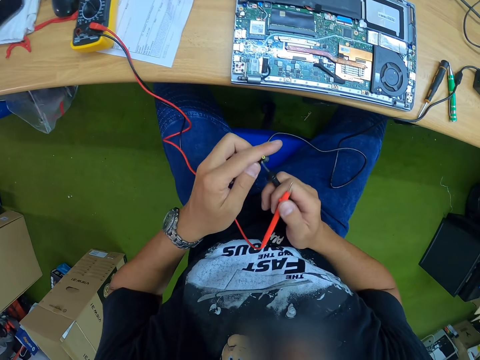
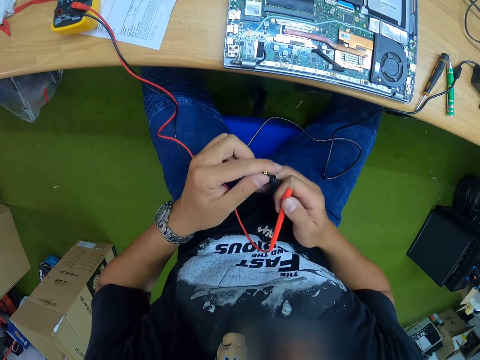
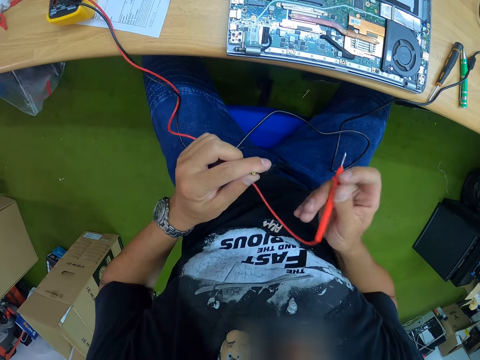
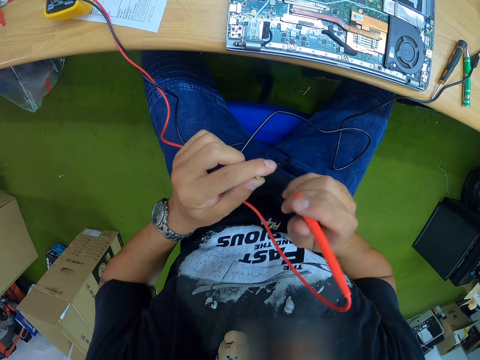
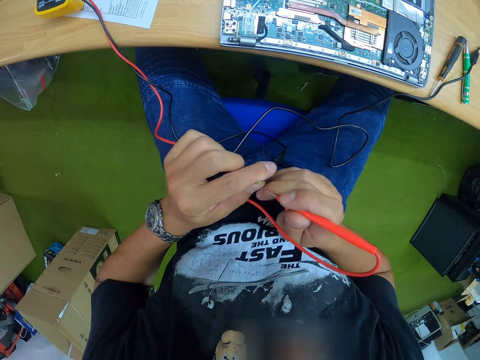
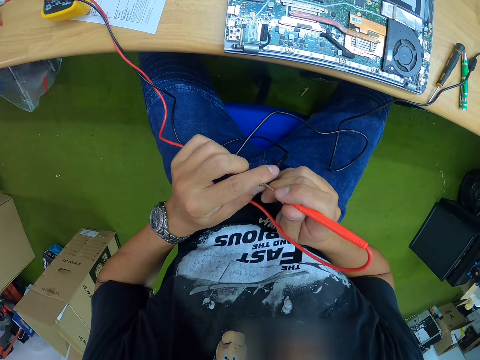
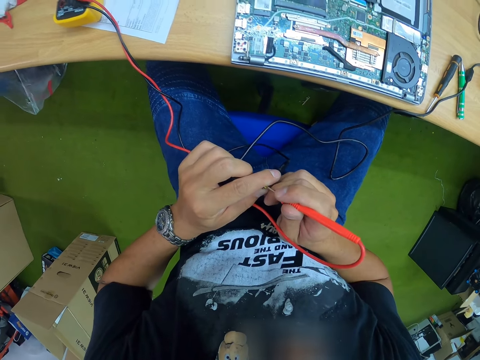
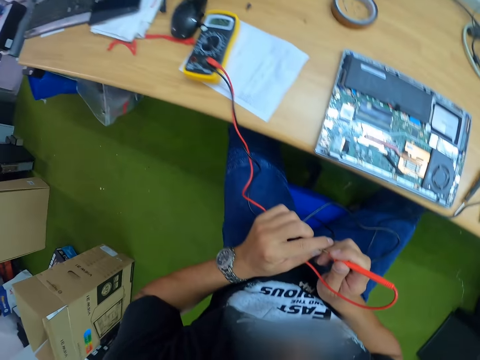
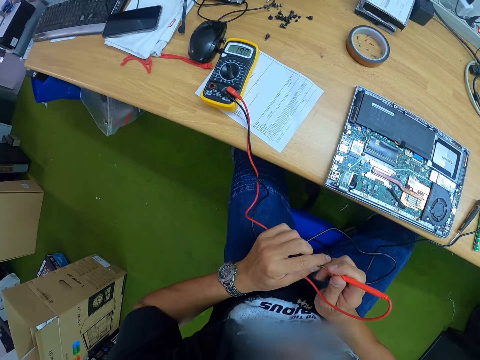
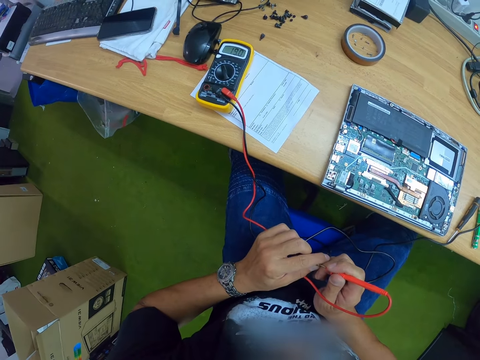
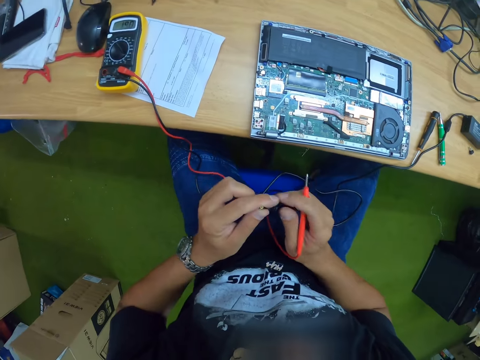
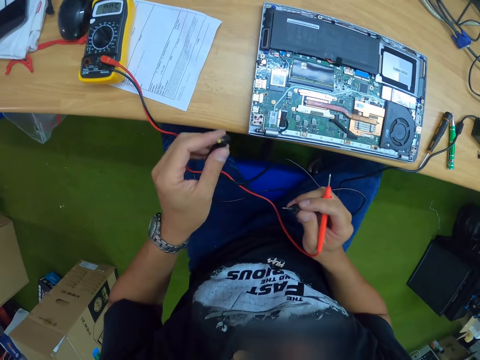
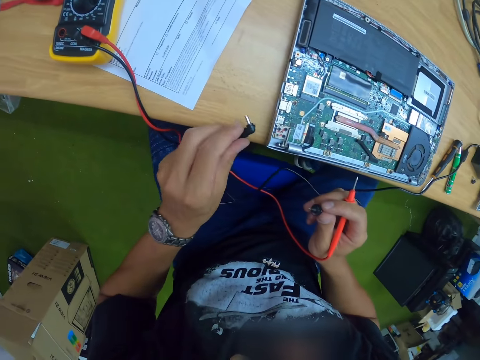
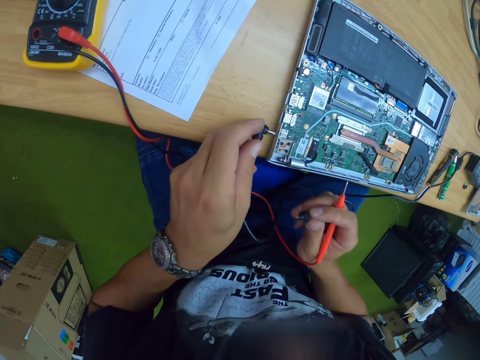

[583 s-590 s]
The camera wearer tests the laptop charger with the positive test probe in his right hand. He holds the negative test probe with his right hand.

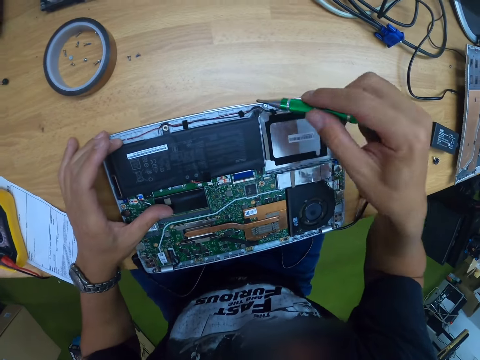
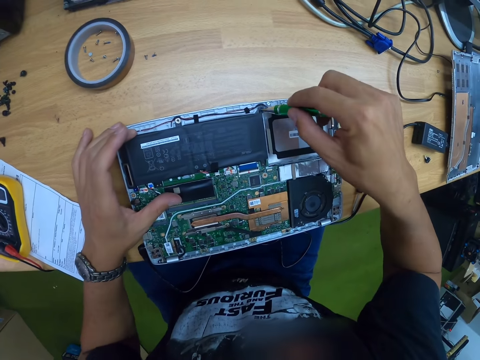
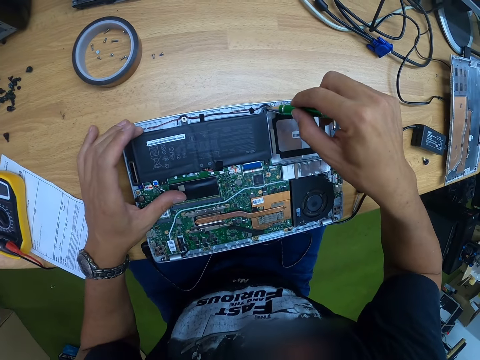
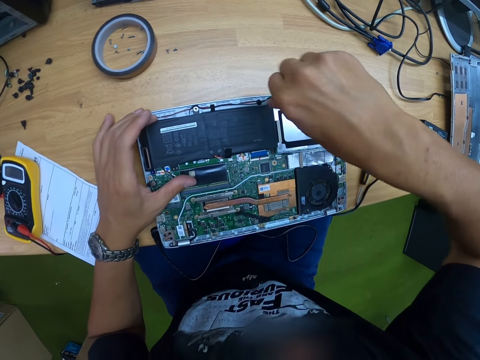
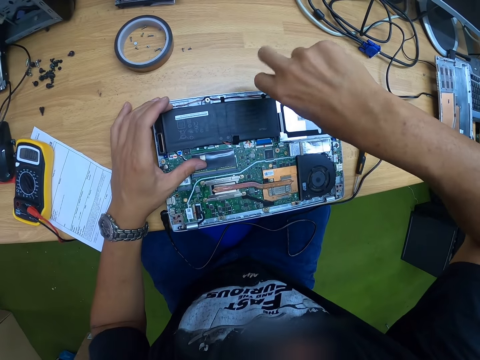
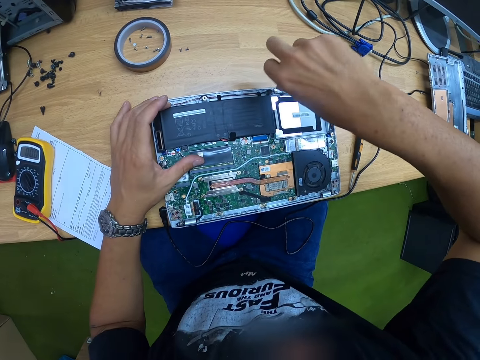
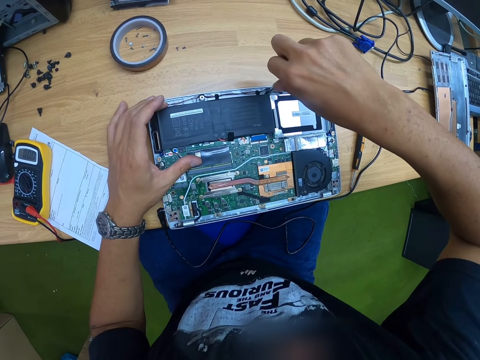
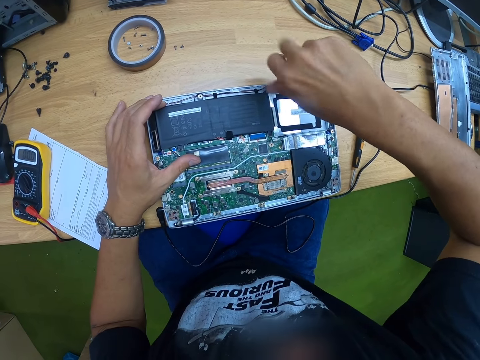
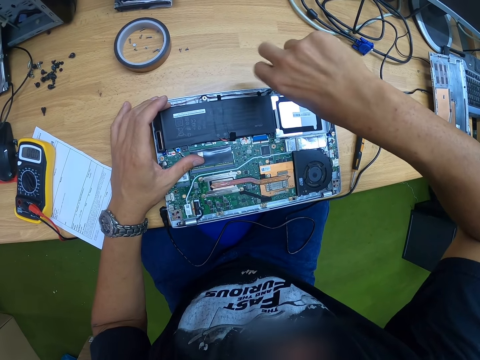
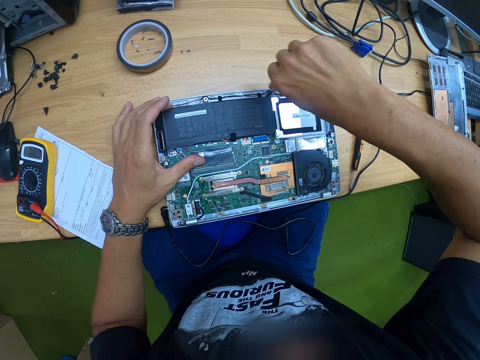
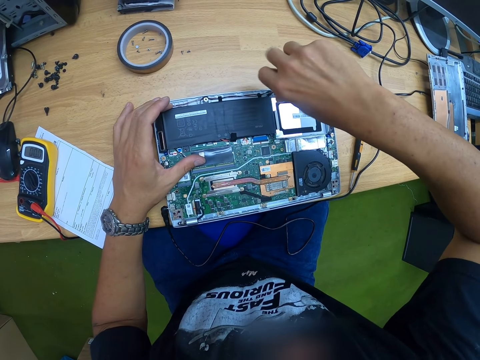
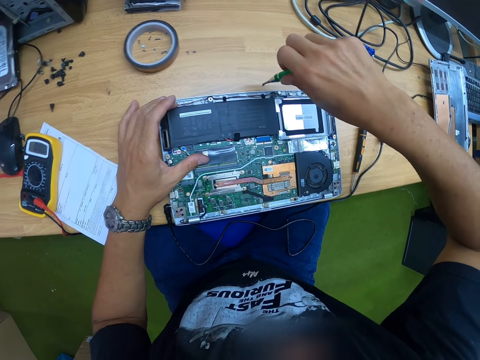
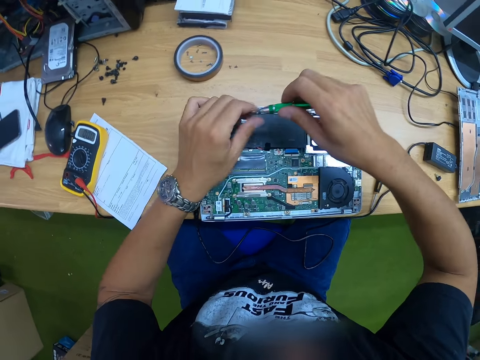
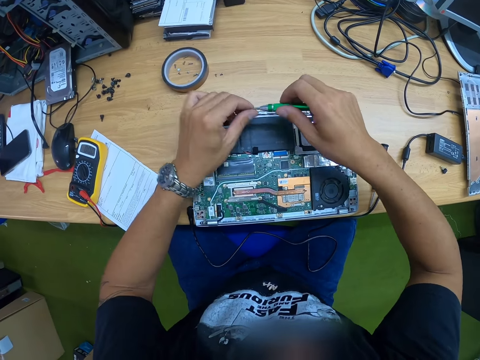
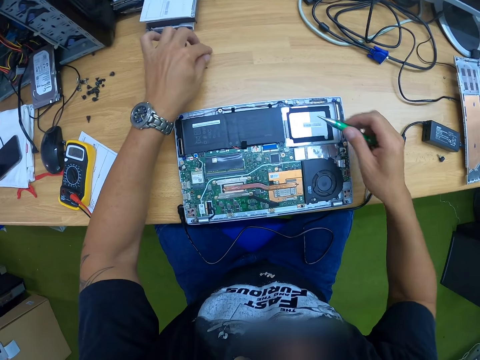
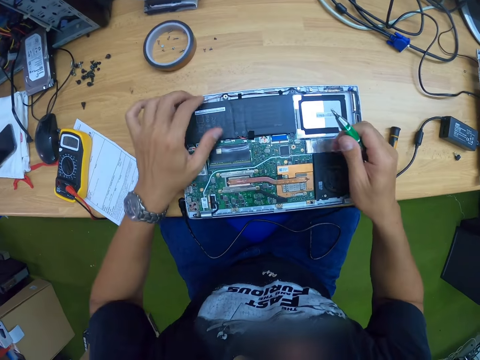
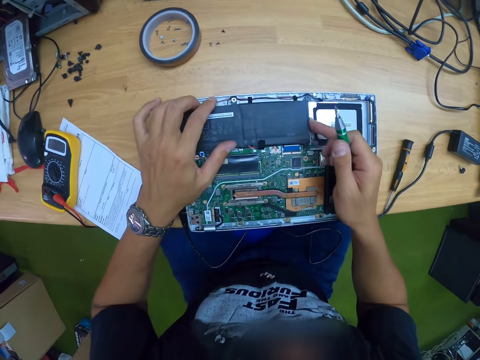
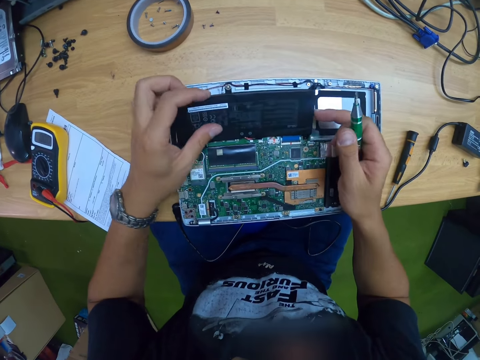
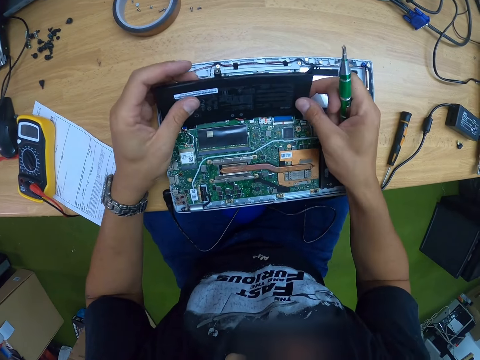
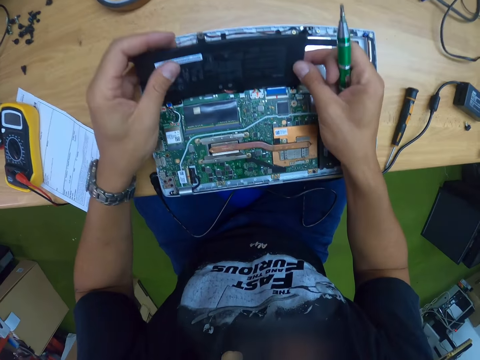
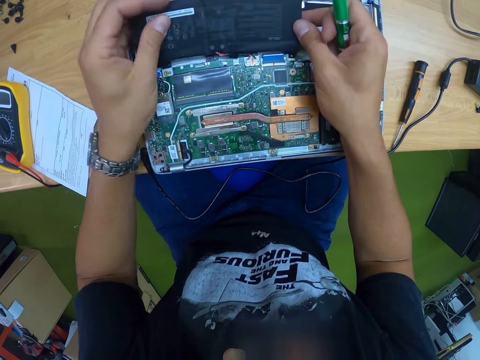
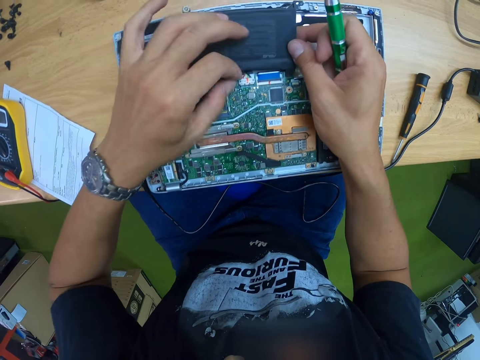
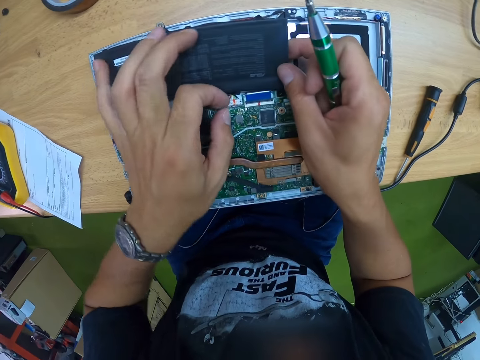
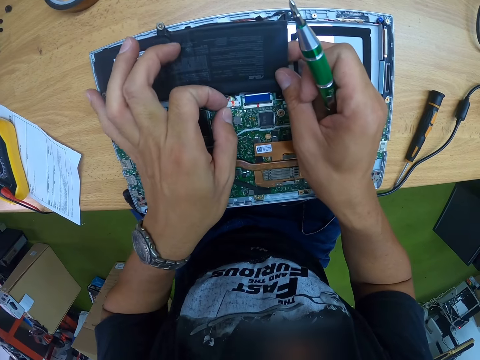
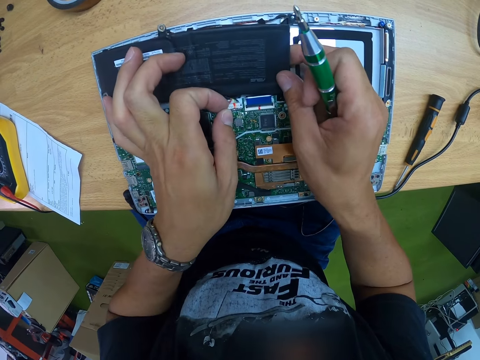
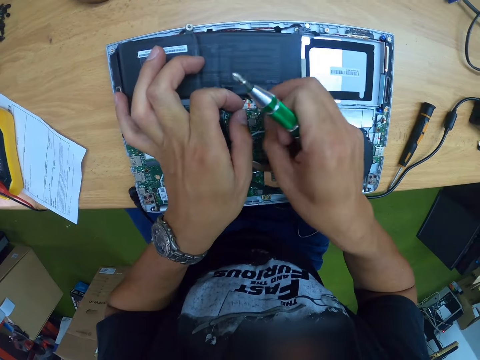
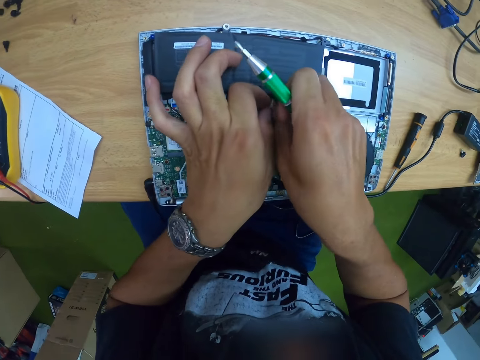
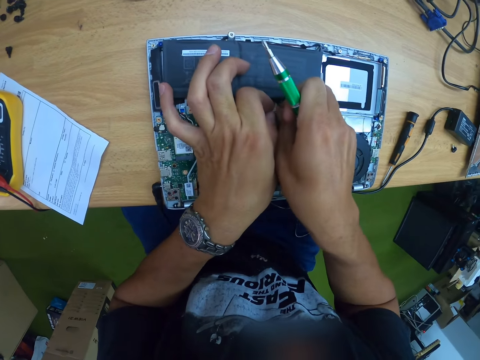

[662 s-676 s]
The camera wearer loosens a screw with the screwdriver in his right hand on the laptop board. He removes the screws from the motherboard with the screwdriver. He removes the screw from the screwdriver with his left hand. He drops the screw in his left hand on the table. He removes a laptop battery with both hands. He holds parts of the motherboard. He removes the laptop battery connector from the laptop board with both hands.

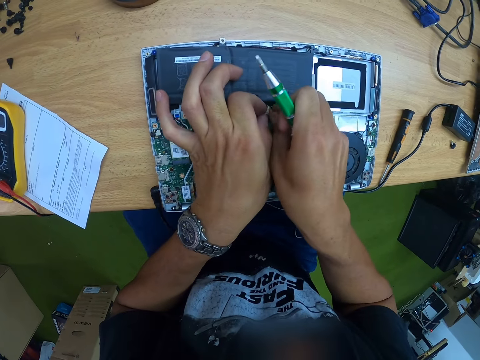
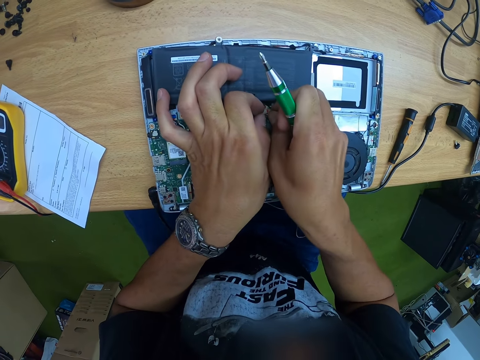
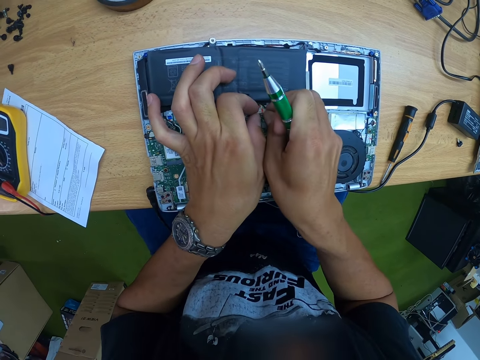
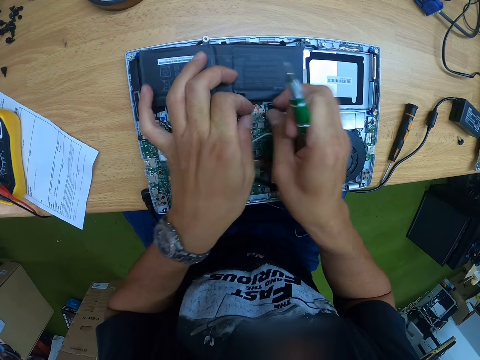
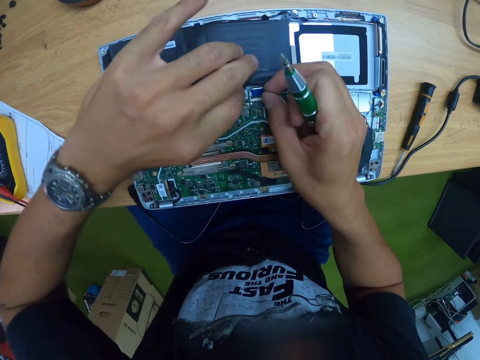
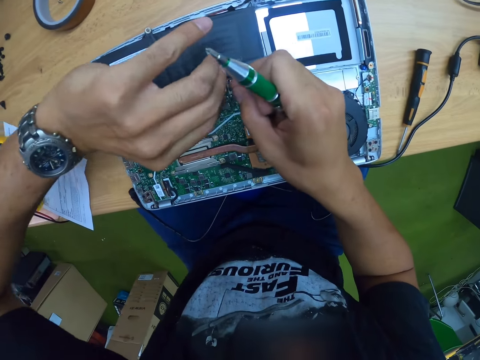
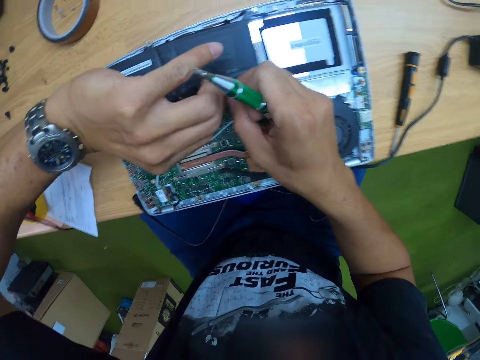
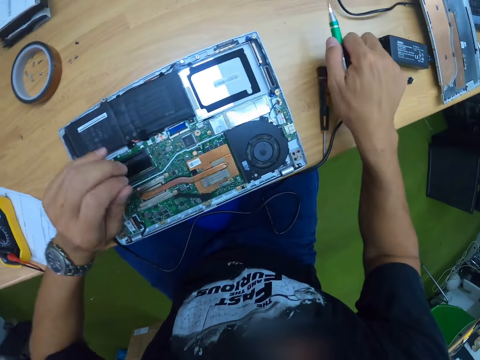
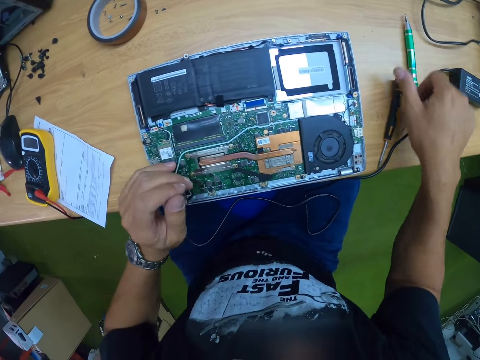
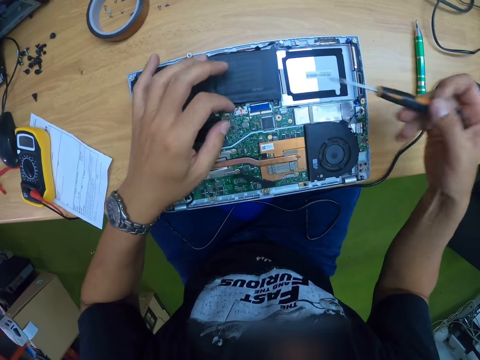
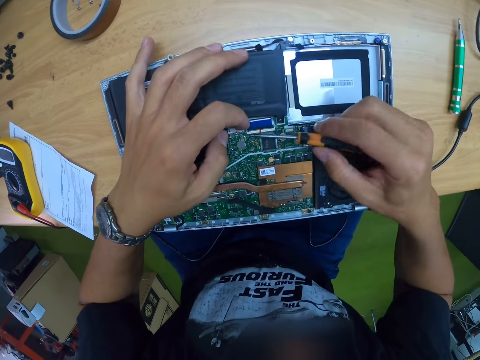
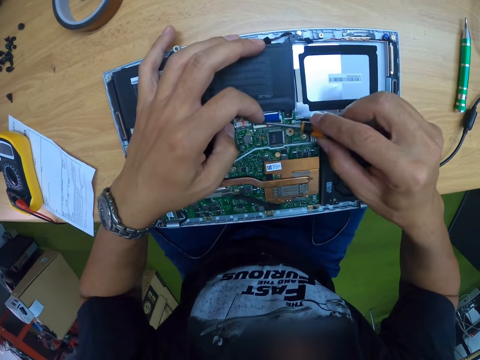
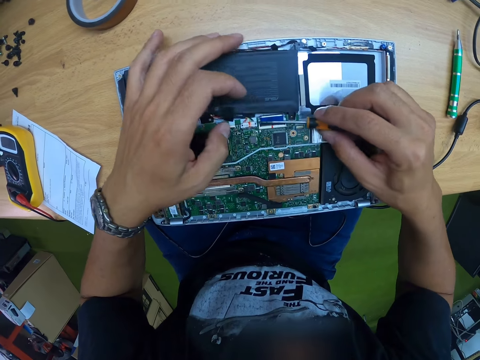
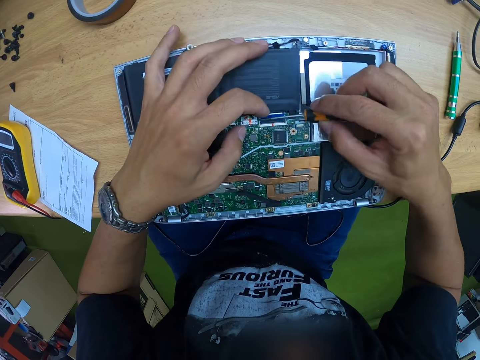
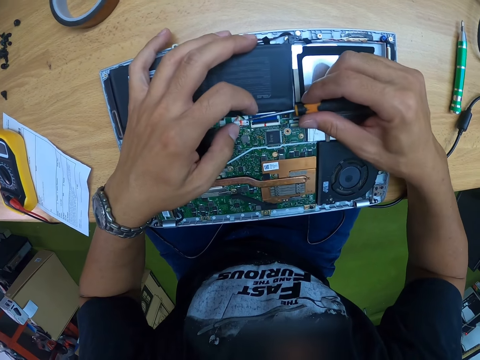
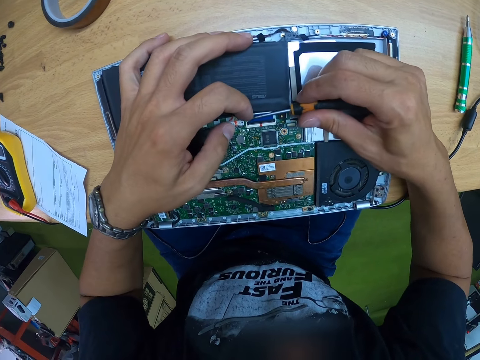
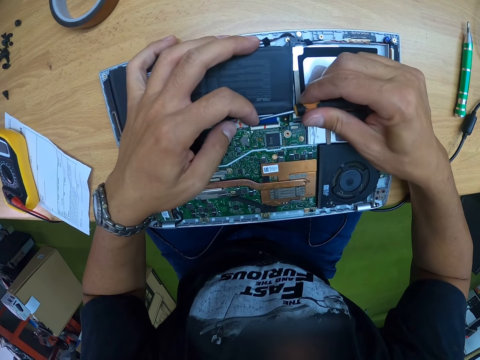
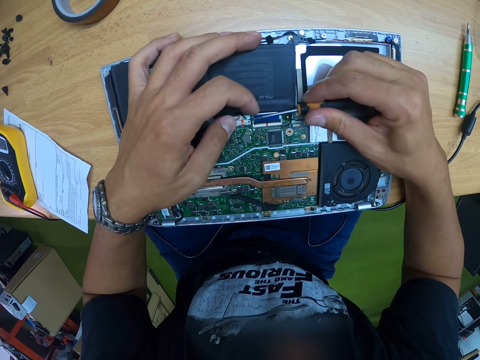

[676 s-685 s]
The camera wearer drops the screwdriver in his right hand on the table. He picks up another screwdriver from the table with his right hand. He unfixes part of the motherboard with the screwdriver. He removes the battery connector on the laptop board with his left hand and with the screwdriver in his right hand.
